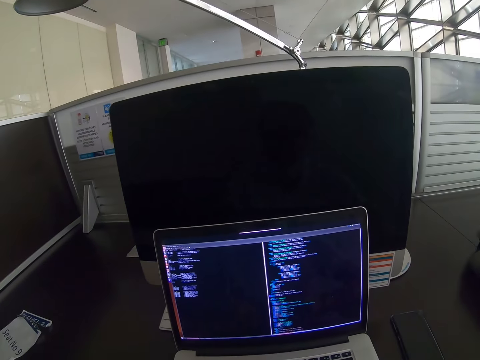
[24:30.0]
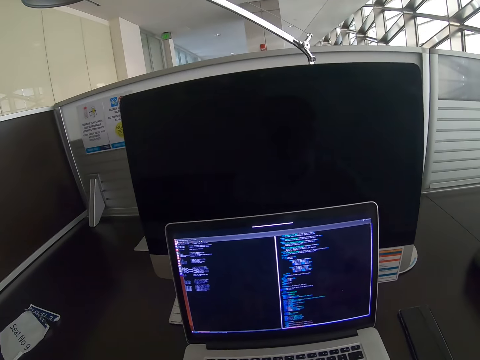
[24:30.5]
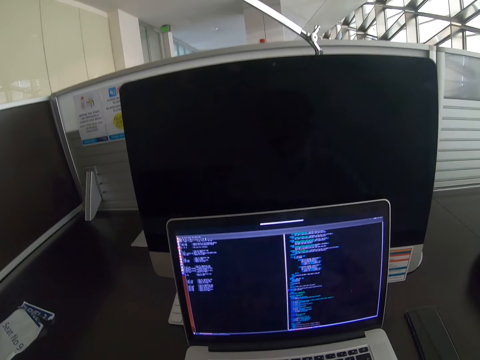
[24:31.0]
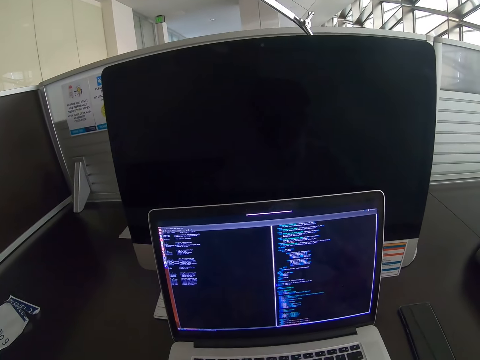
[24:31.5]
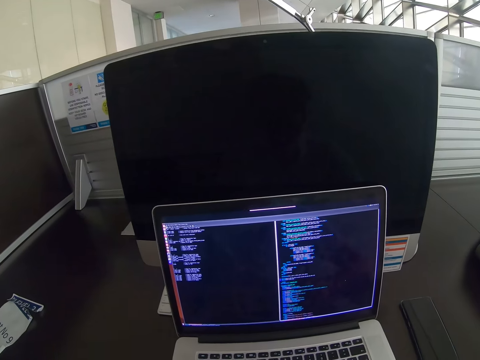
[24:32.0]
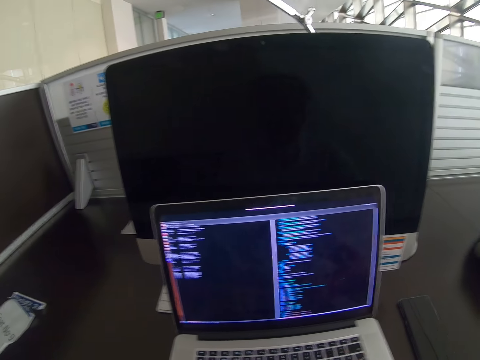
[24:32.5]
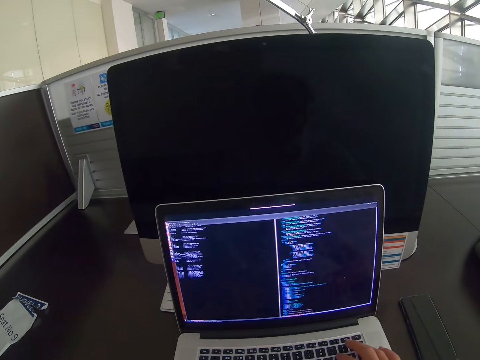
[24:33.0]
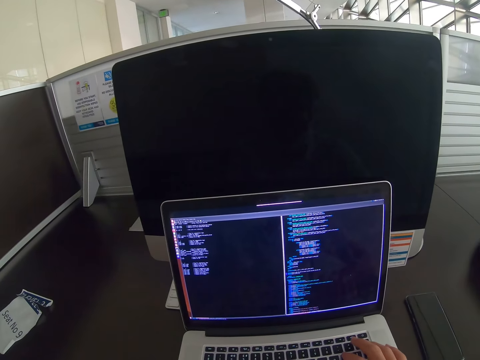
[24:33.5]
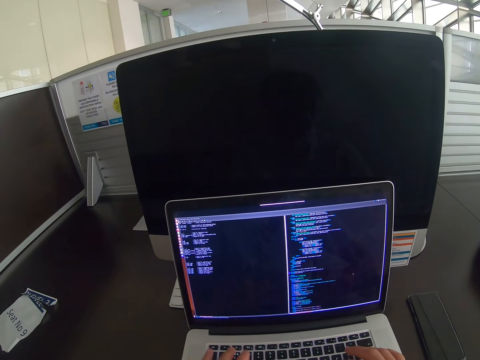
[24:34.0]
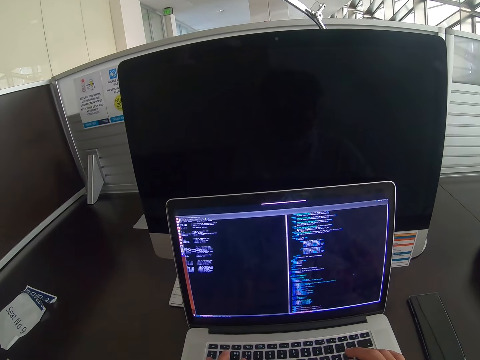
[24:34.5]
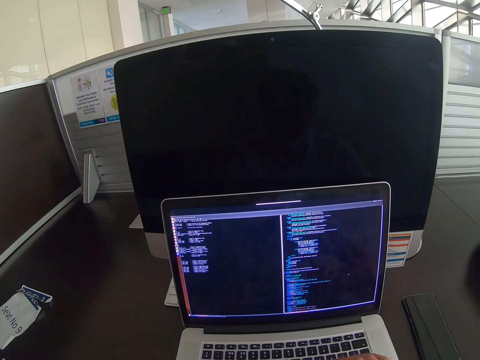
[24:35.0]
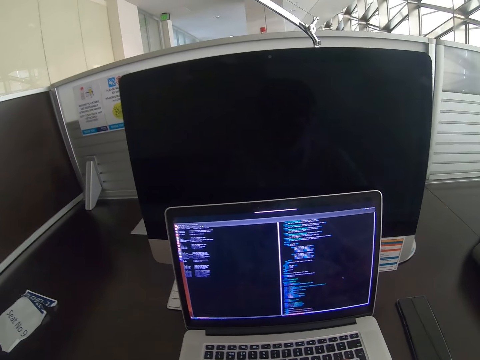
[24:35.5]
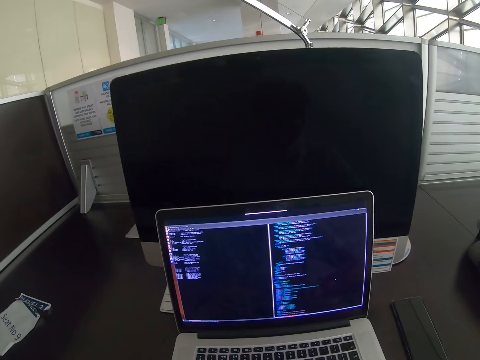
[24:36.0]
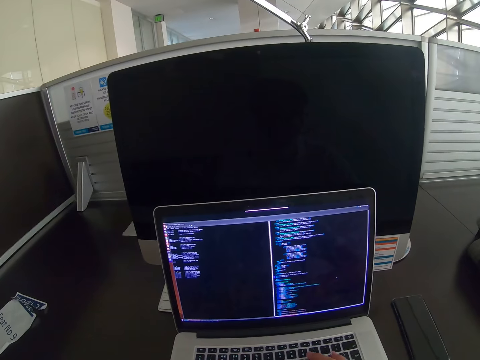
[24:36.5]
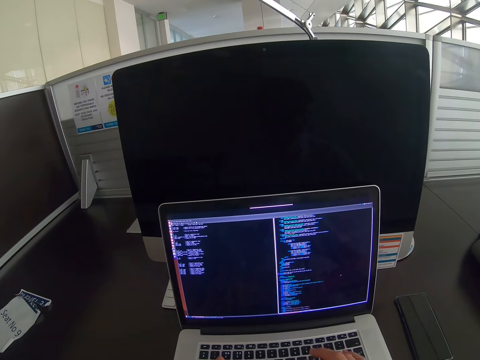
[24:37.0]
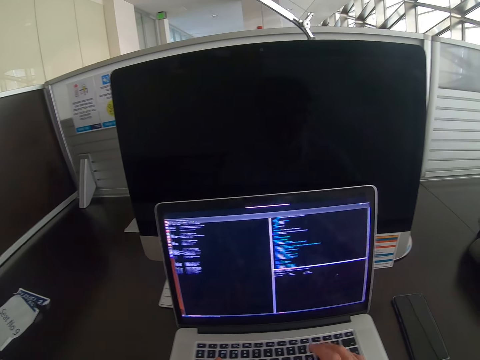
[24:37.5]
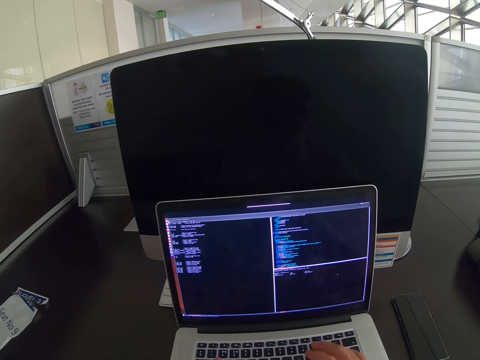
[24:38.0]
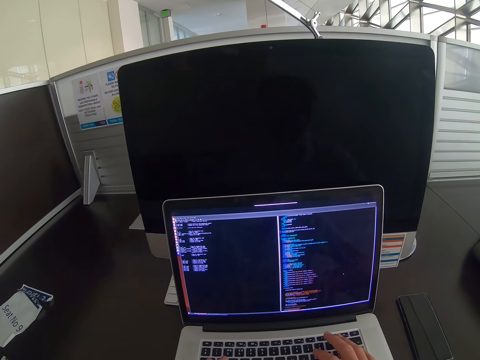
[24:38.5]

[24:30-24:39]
The camera wearer types on his laptop. He operates the laptop on the table with both hands.

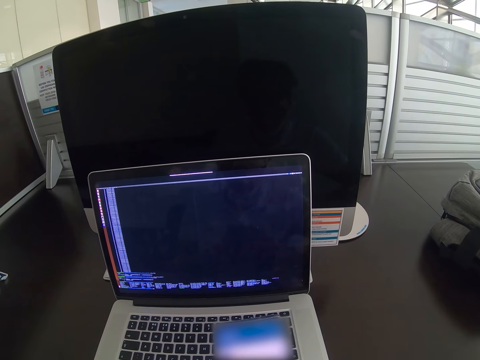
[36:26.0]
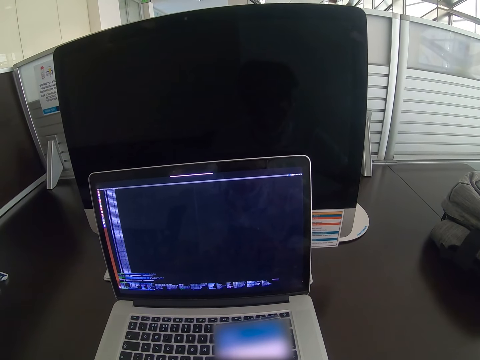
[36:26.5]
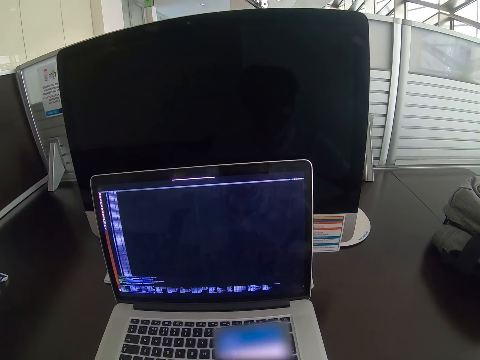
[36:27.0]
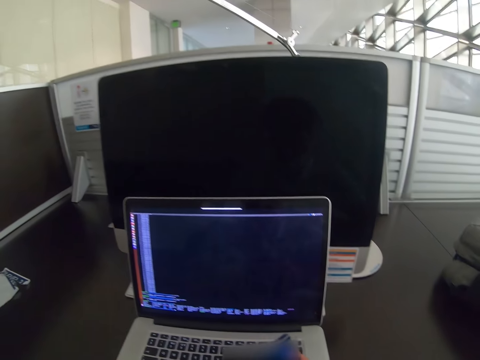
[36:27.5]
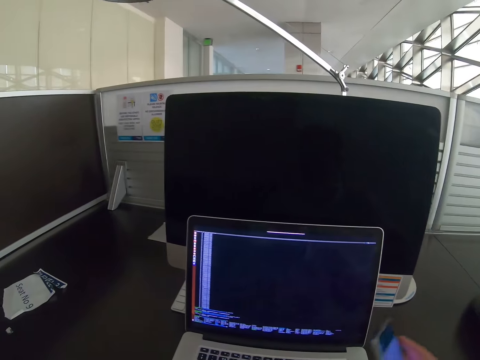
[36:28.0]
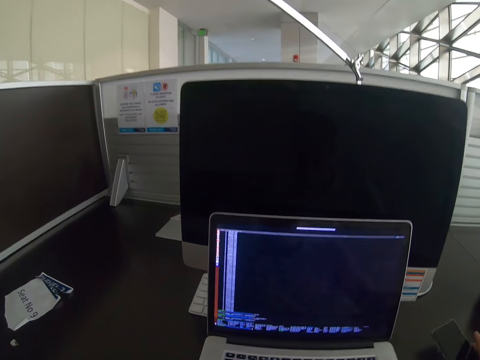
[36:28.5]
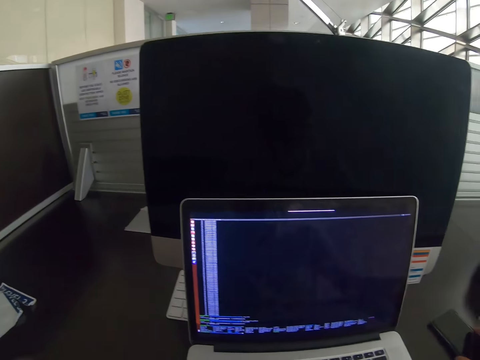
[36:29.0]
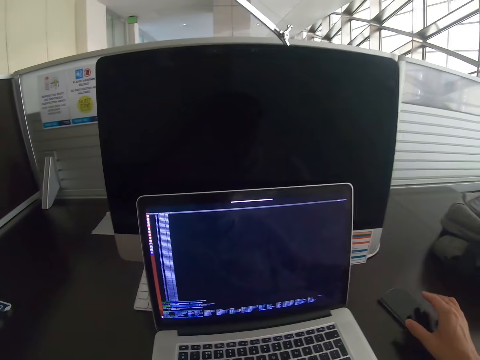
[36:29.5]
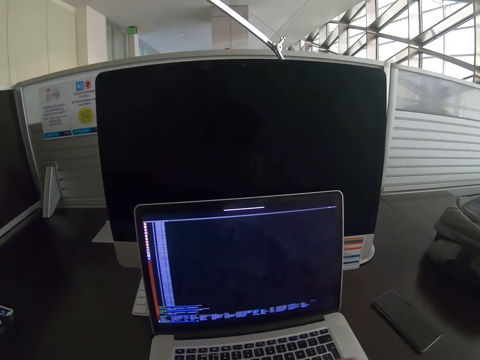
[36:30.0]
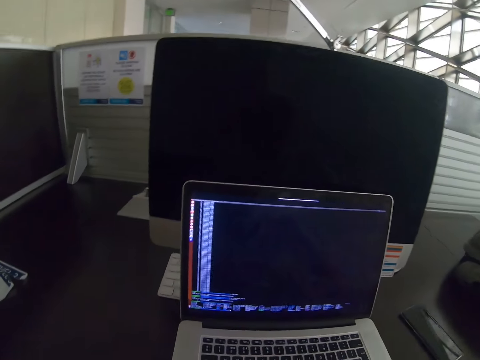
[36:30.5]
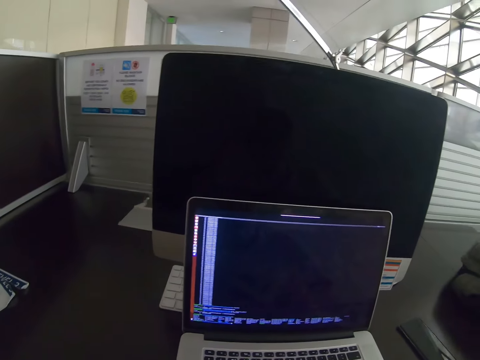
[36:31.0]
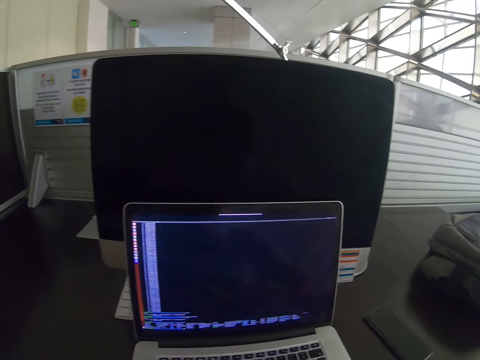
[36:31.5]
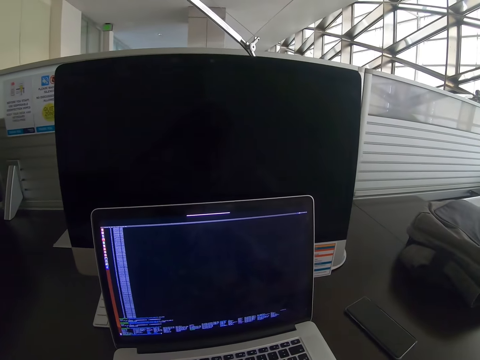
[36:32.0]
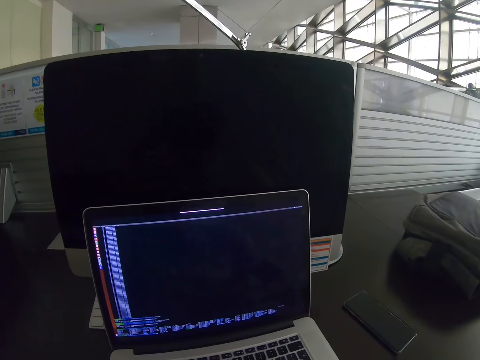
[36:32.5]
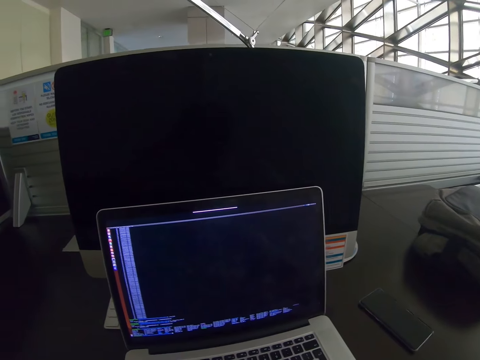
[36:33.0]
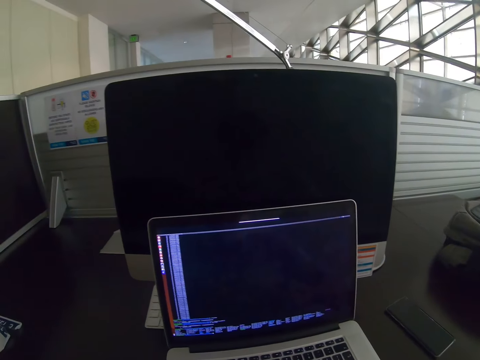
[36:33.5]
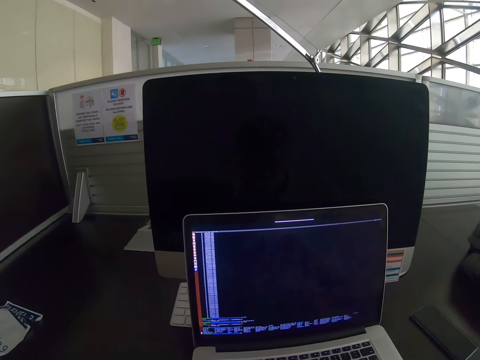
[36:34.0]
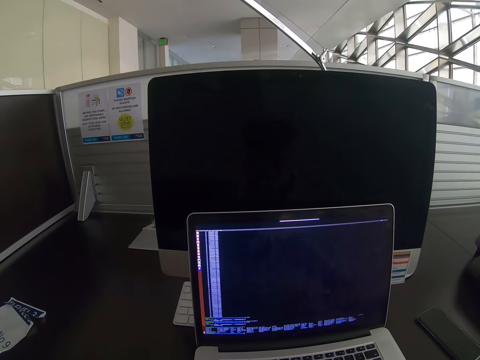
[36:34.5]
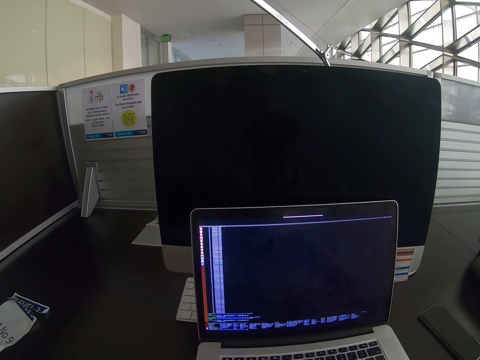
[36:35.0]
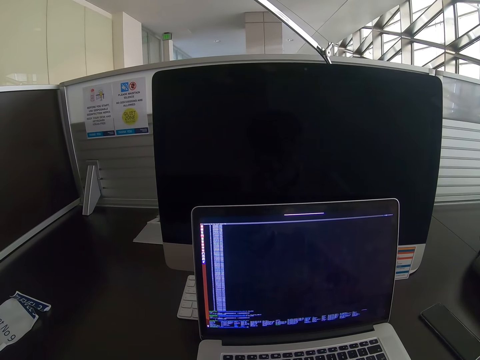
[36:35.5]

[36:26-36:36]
The camera wearer drops the phone in his right hand on a table. He operates a computer on the table with his hands.

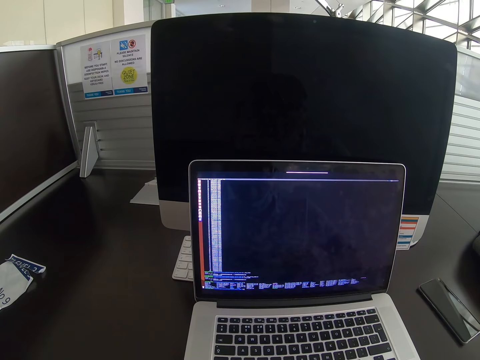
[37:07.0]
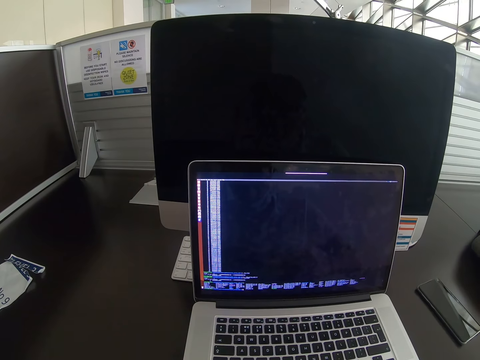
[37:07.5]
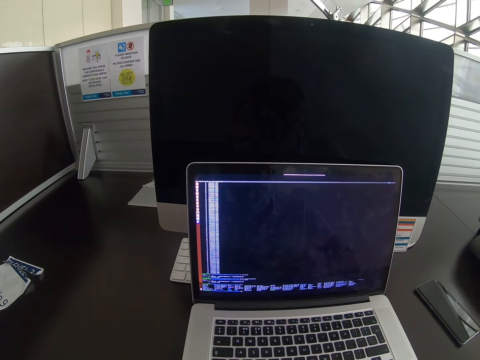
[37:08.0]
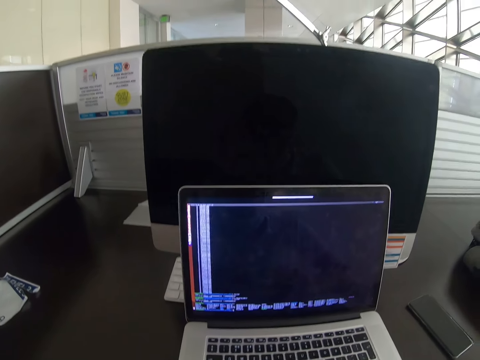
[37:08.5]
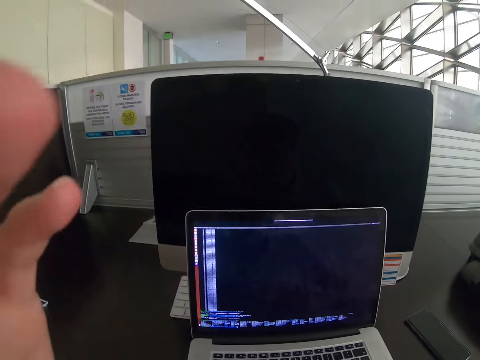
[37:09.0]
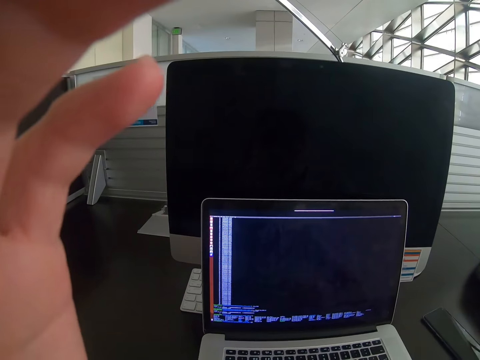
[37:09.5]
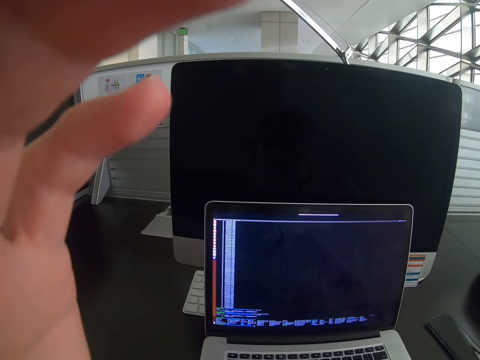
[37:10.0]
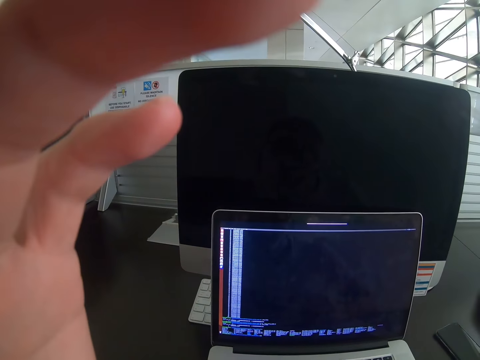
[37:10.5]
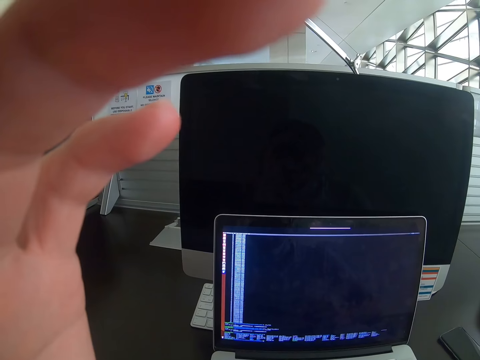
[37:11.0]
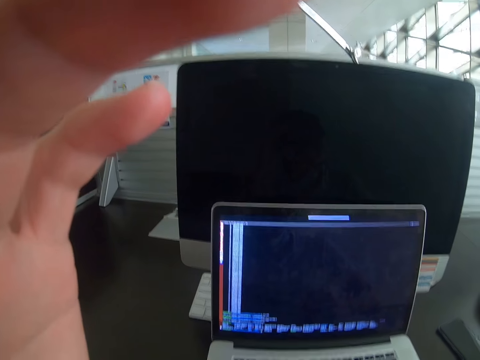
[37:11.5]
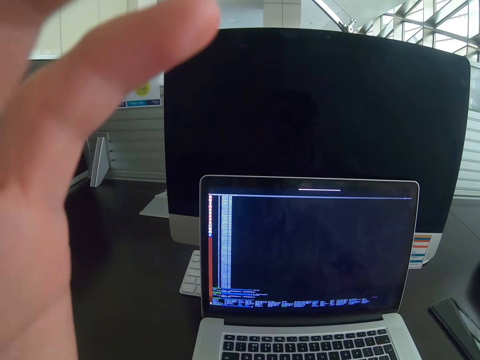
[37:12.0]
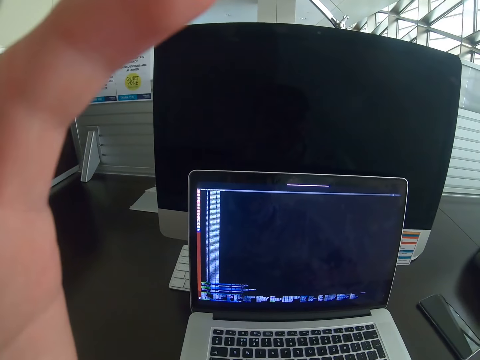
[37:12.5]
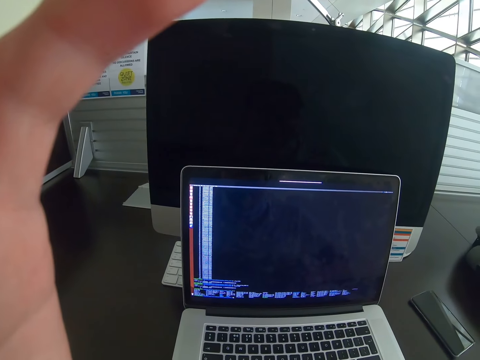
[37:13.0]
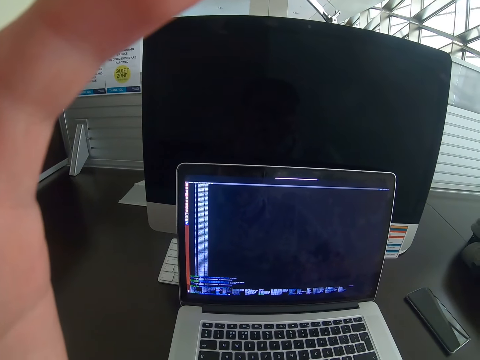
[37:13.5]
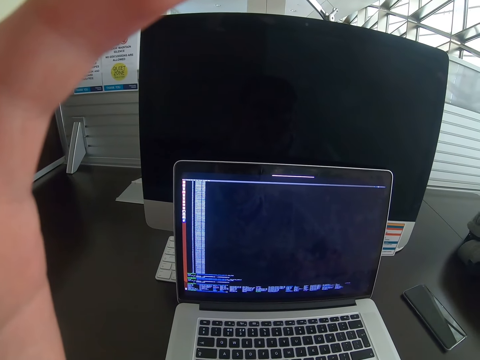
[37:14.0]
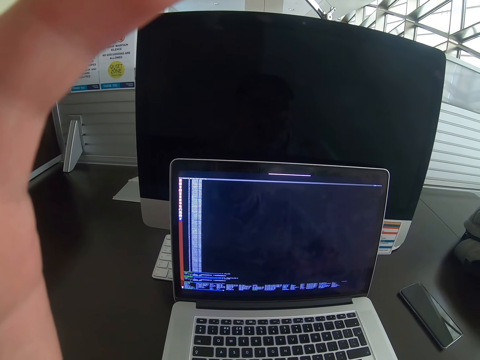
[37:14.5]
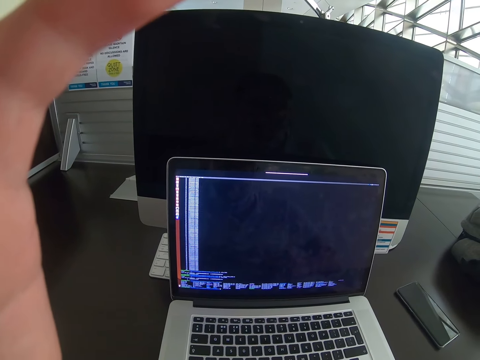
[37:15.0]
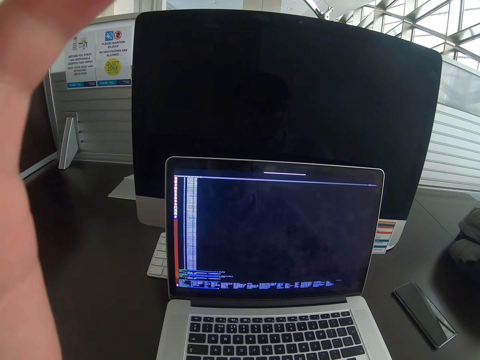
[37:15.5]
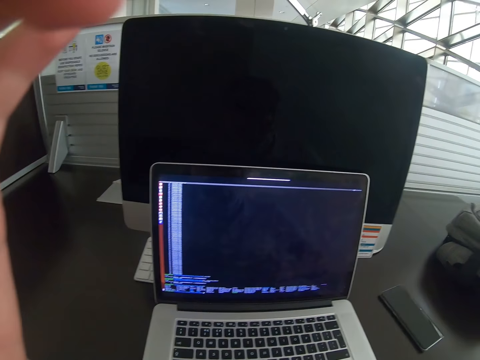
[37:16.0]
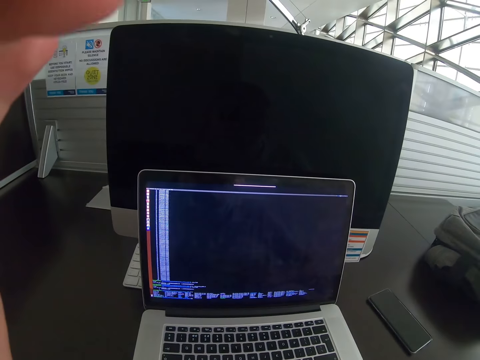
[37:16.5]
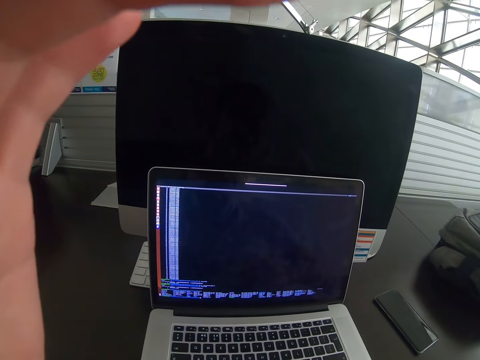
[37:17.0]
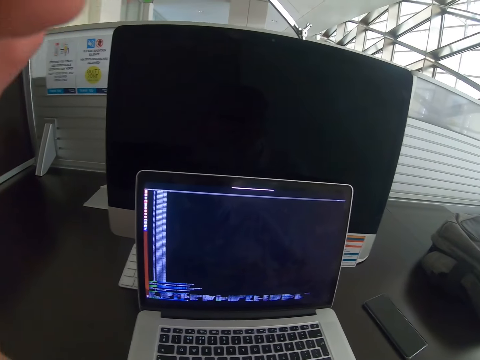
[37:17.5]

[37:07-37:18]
The camera wearer adjusts a head camera on his head with his left hand.
